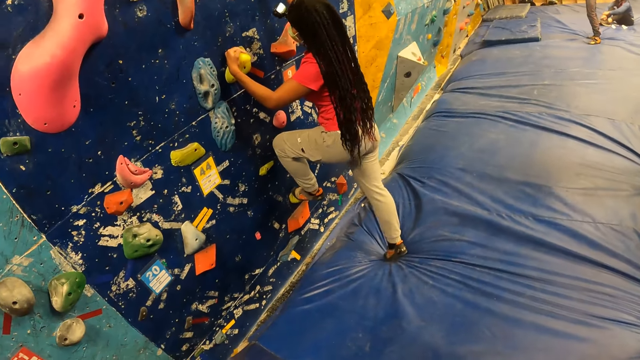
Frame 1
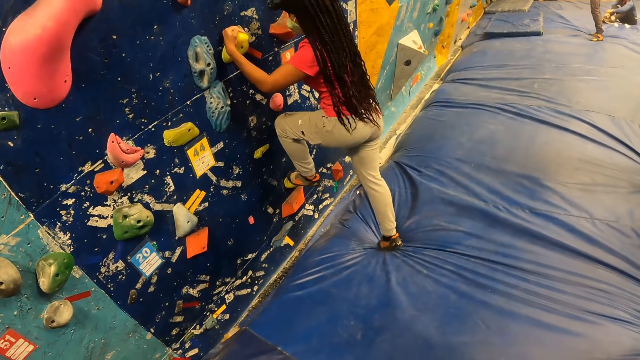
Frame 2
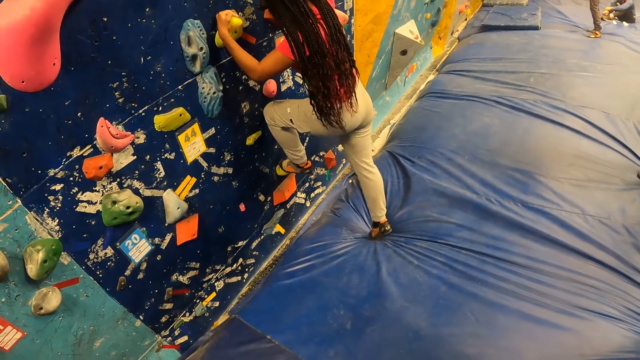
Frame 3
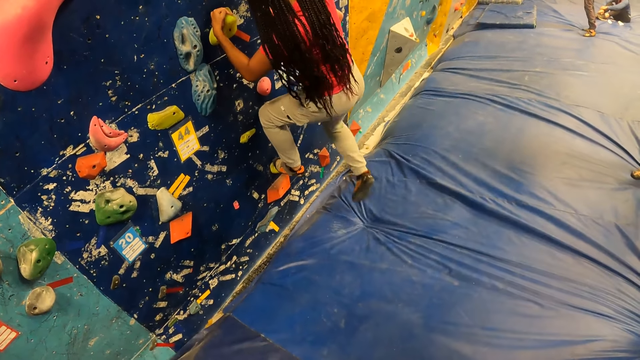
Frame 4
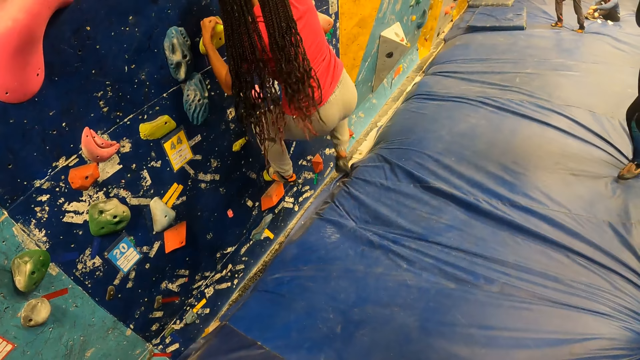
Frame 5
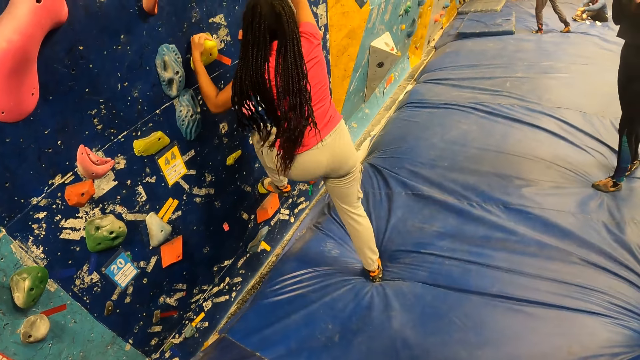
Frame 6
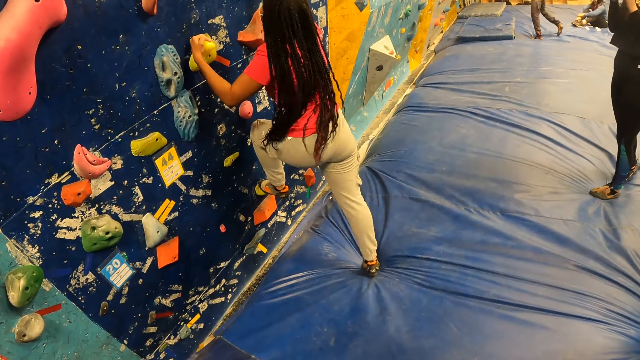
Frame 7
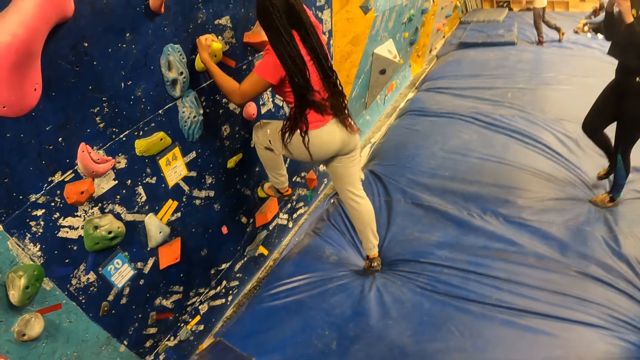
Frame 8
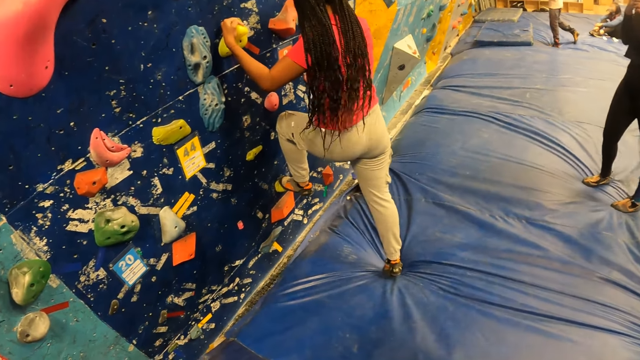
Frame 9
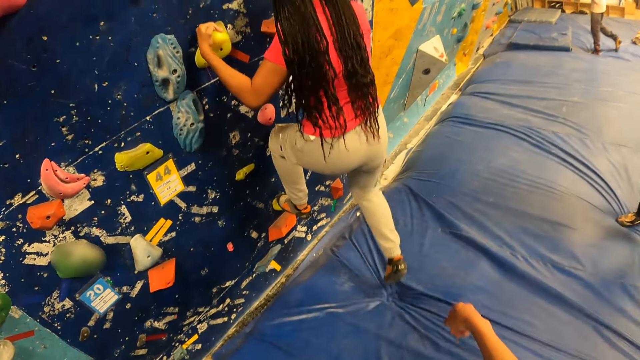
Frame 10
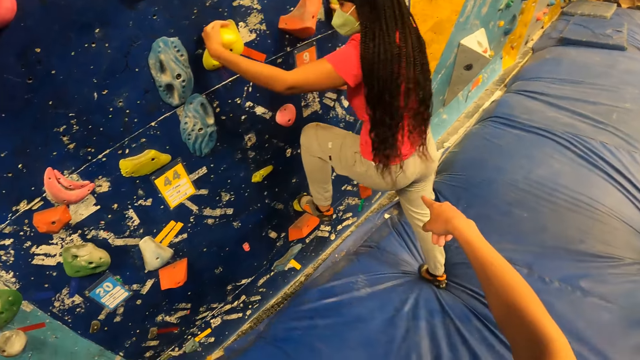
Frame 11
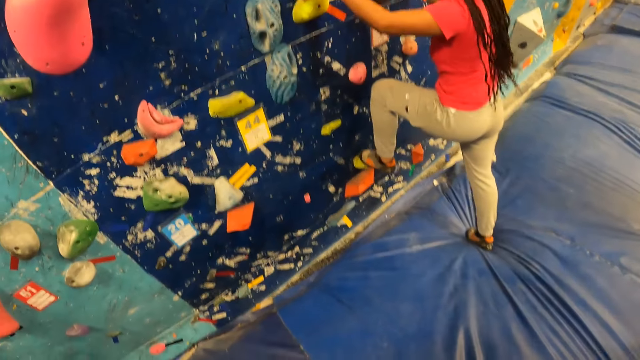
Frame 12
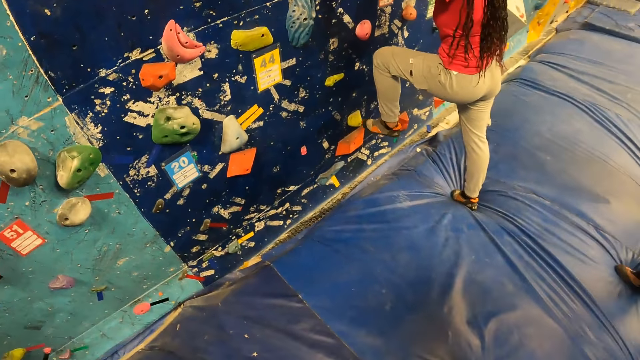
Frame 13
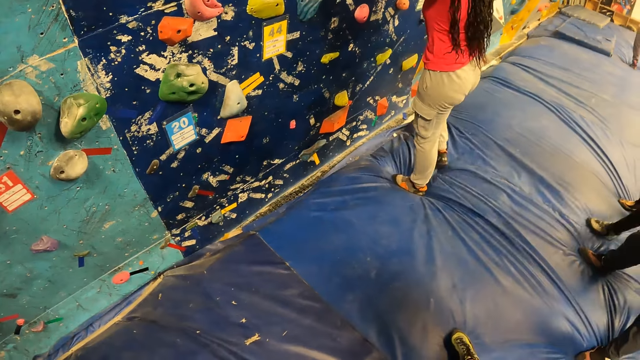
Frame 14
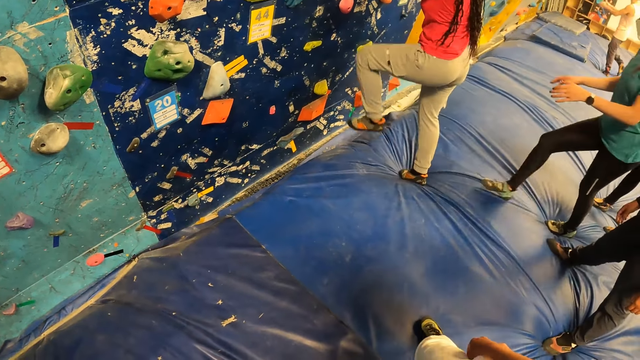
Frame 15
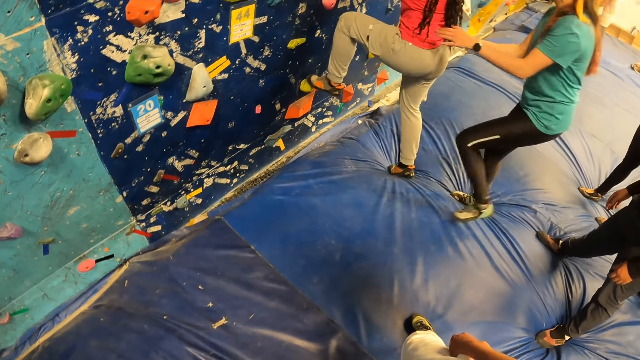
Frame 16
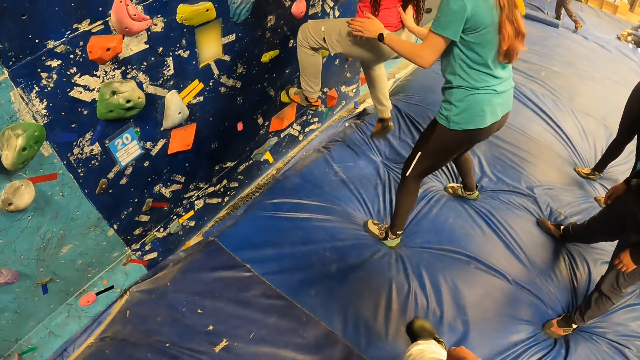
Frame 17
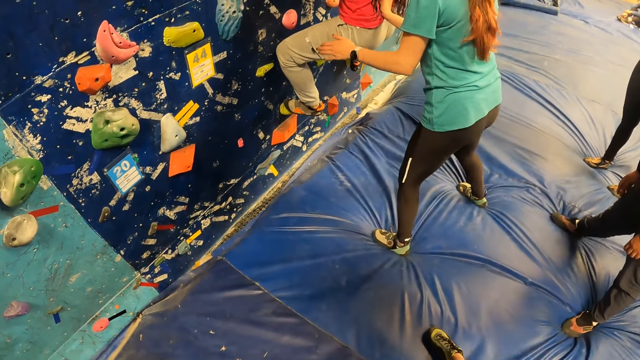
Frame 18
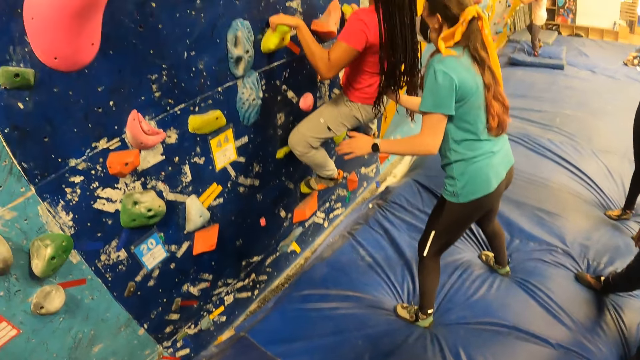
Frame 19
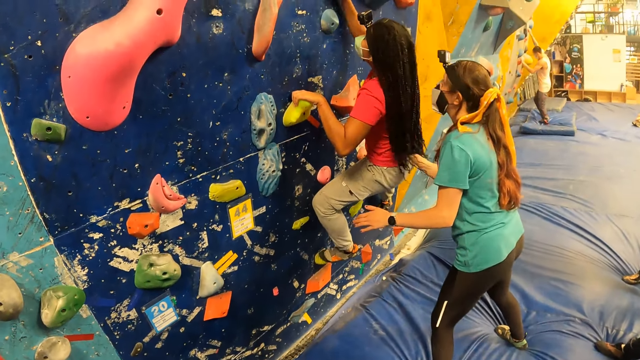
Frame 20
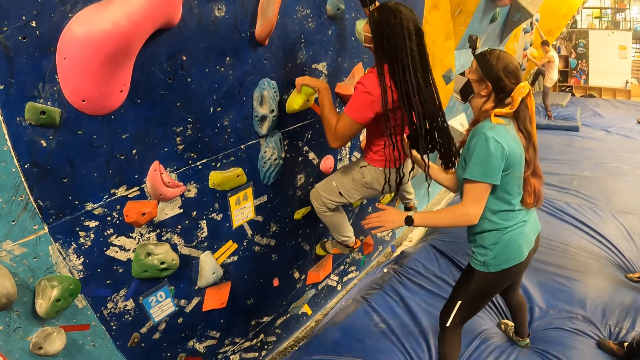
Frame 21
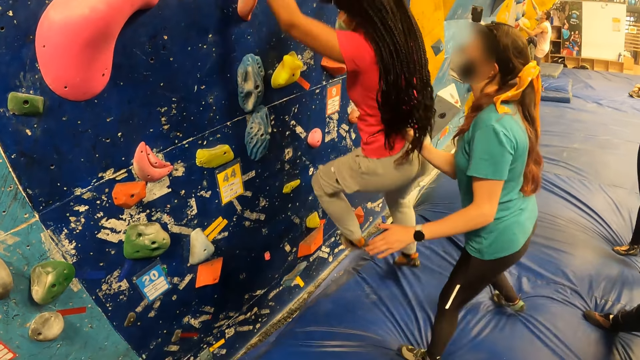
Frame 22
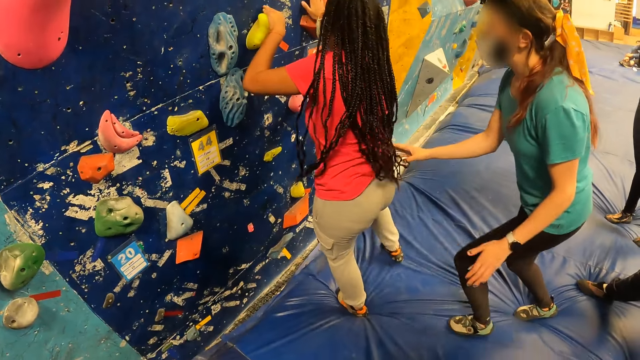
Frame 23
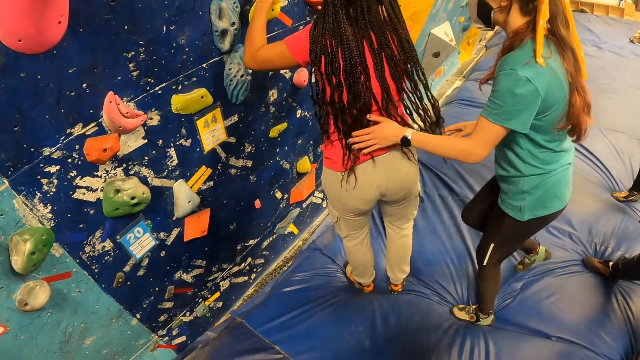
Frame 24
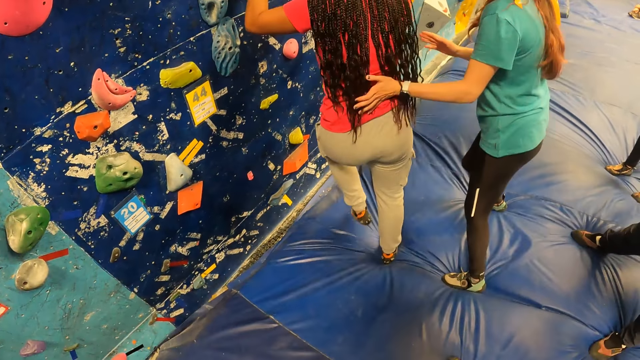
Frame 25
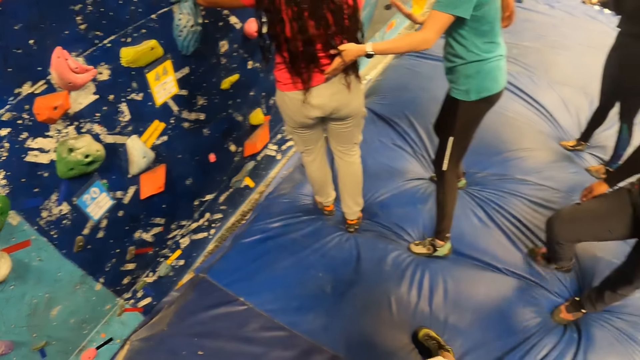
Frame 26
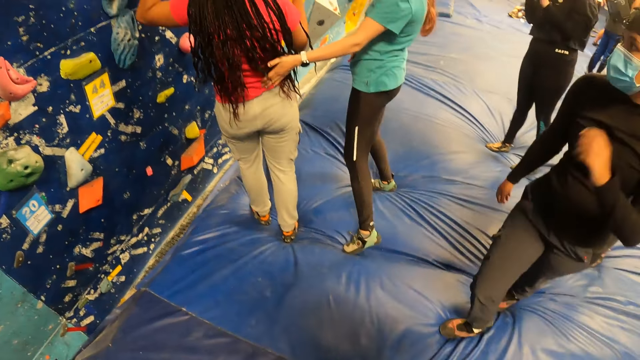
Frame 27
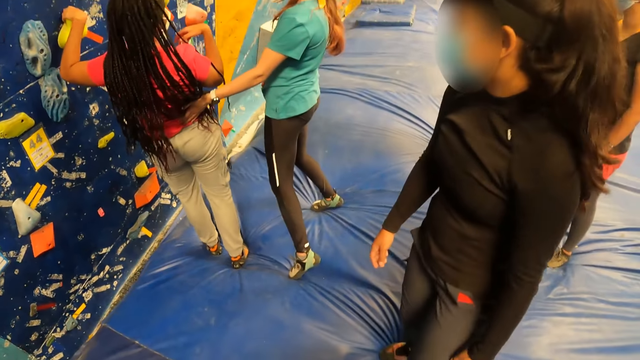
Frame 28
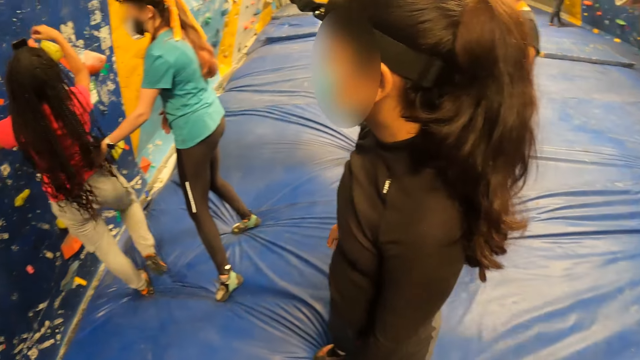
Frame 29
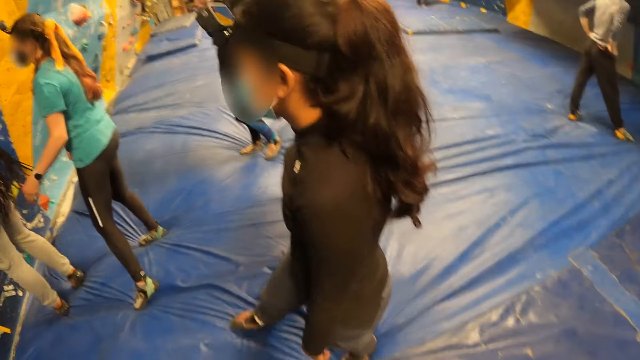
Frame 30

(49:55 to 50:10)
The camera wearer makes a hand gesture. They point at a bouldering rock on the bouldering wall. A woman touches another woman with her hands. The other woman climbs the bouldering wall with her hands. The other woman jumps down from the bouldering wall.

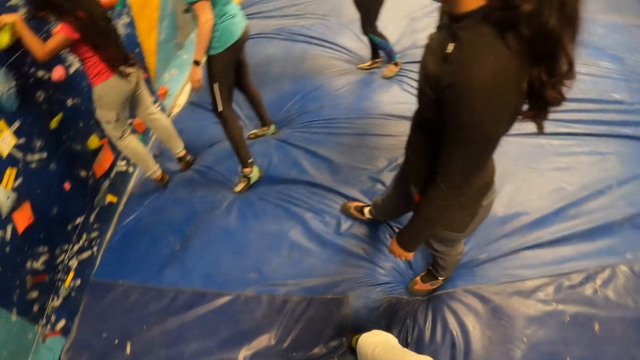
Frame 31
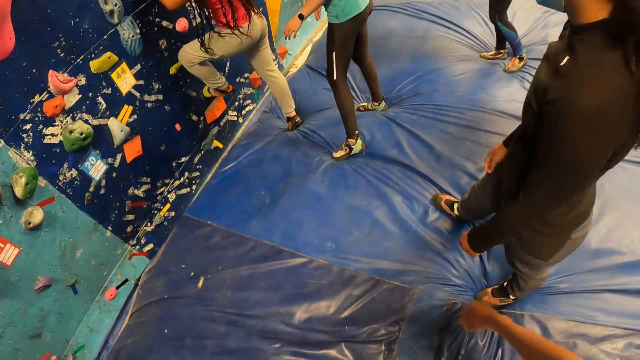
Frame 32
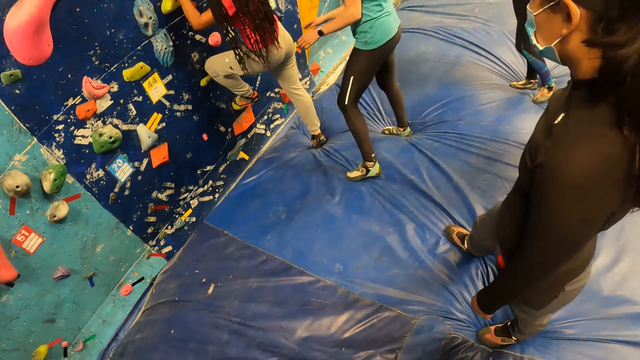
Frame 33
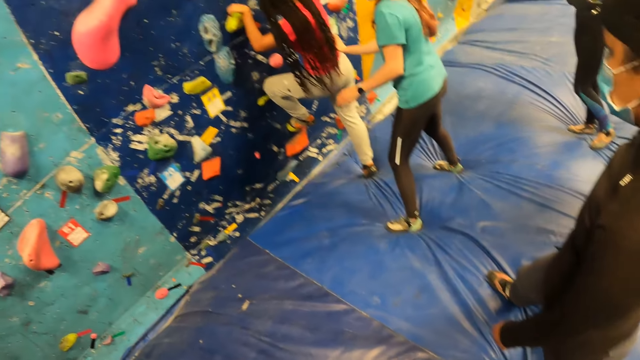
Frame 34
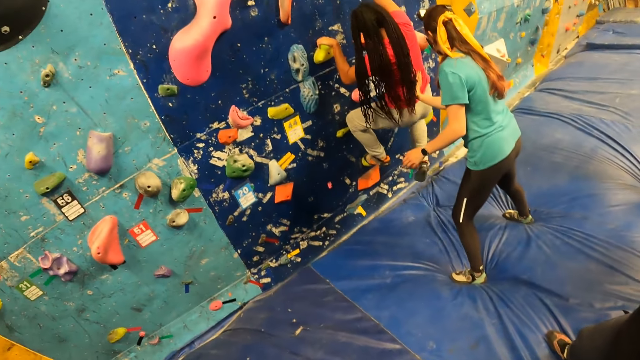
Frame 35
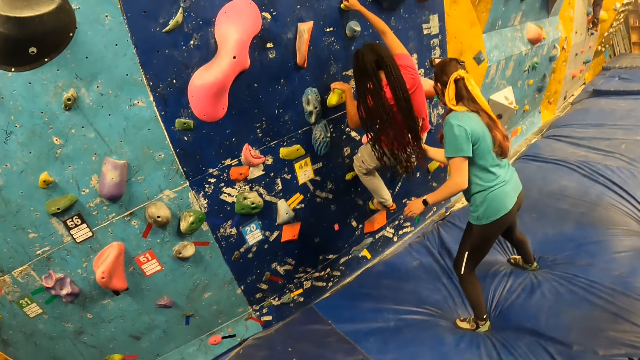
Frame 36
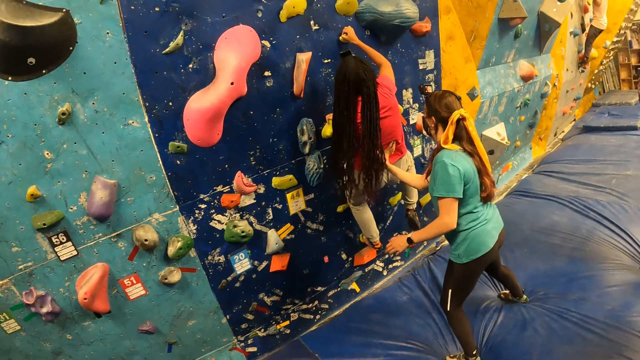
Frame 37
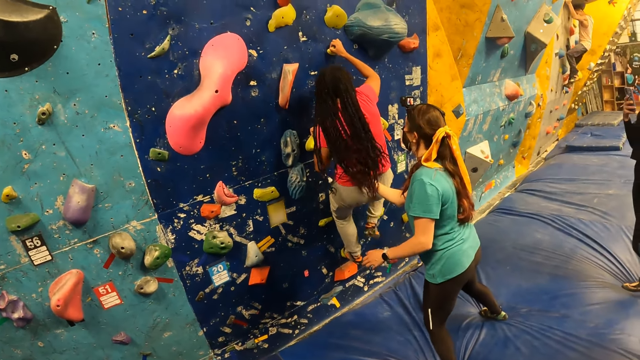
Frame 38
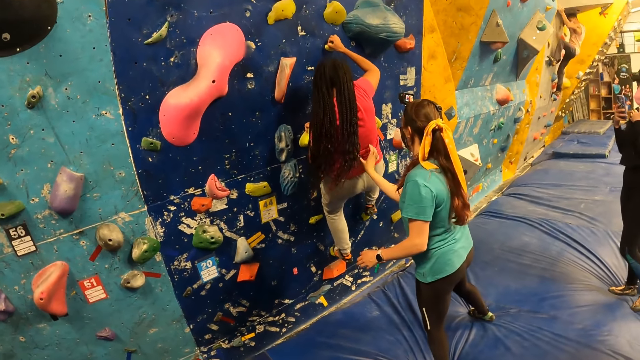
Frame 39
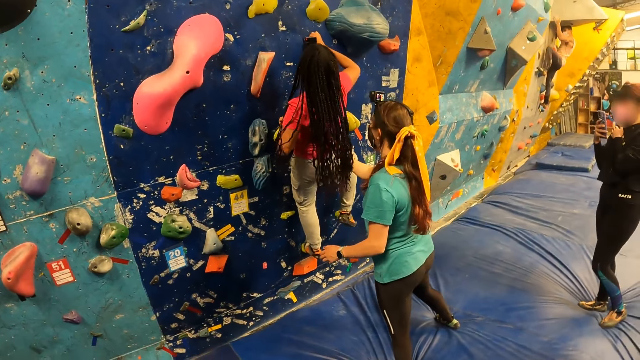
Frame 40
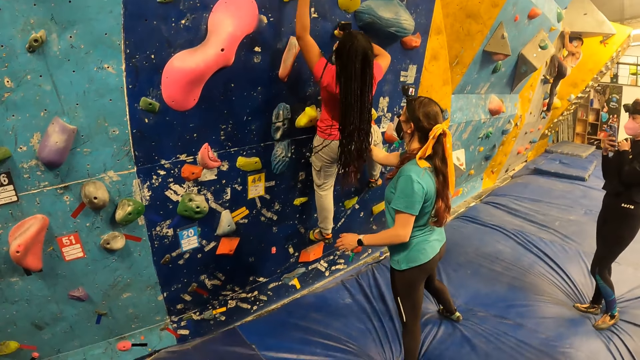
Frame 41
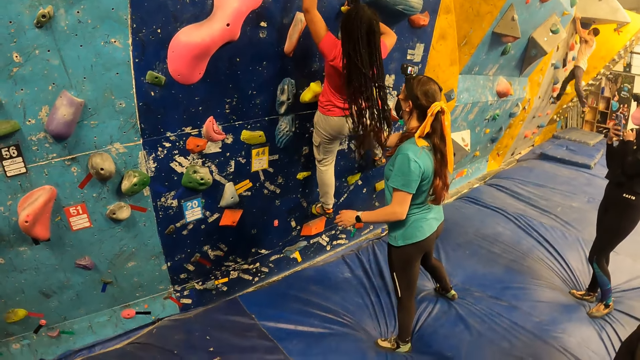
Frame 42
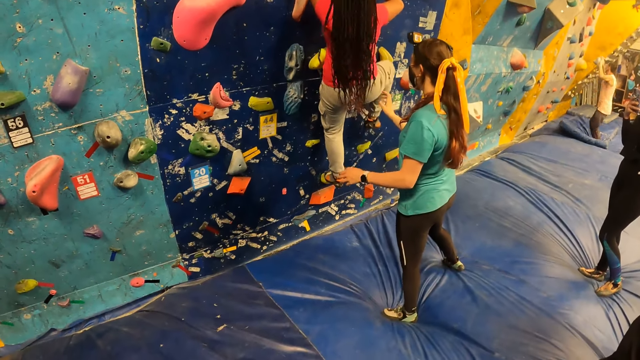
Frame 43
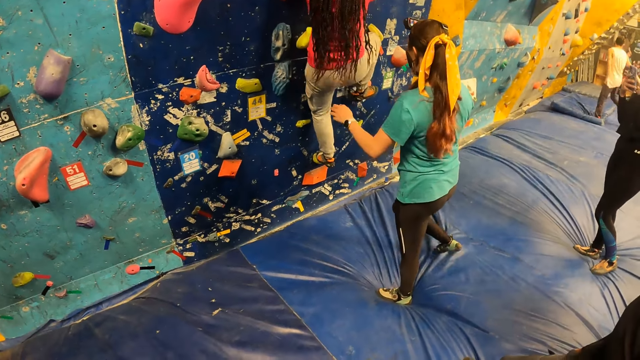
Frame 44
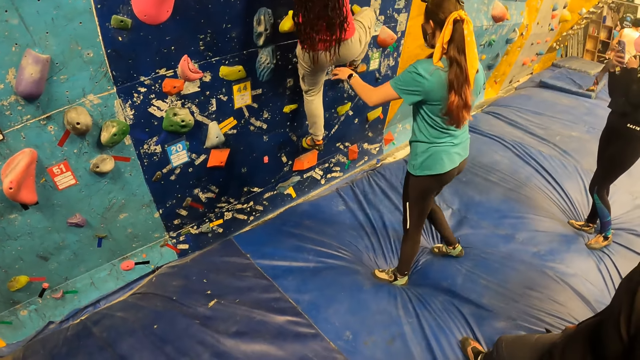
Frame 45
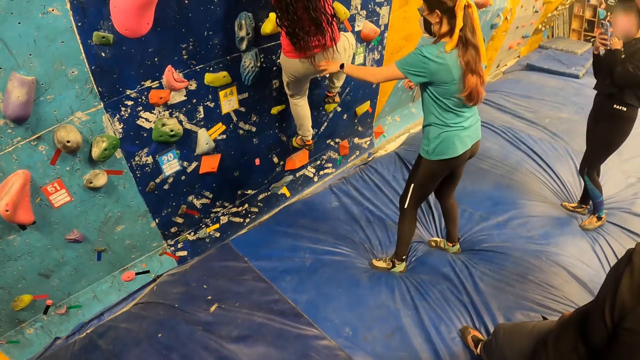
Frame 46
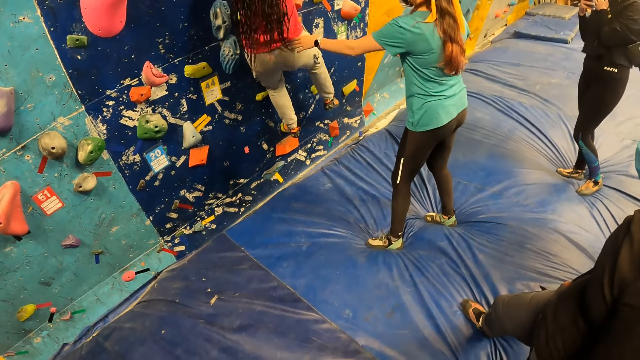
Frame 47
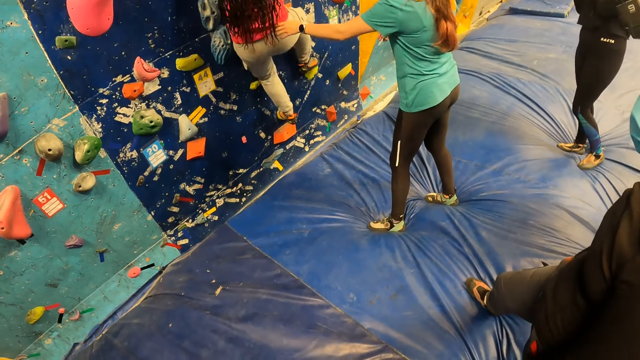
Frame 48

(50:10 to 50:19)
The woman climbs the bouldering wall with her hands. Another woman supports the first woman with her right hand.
